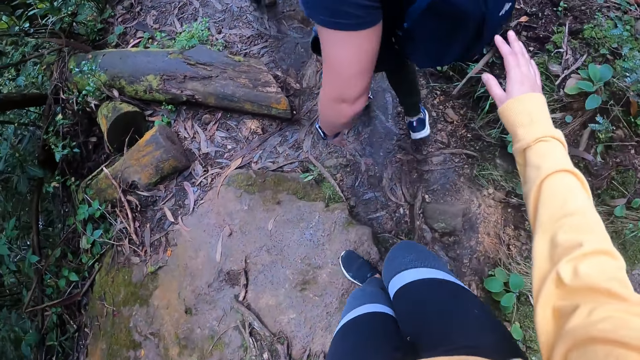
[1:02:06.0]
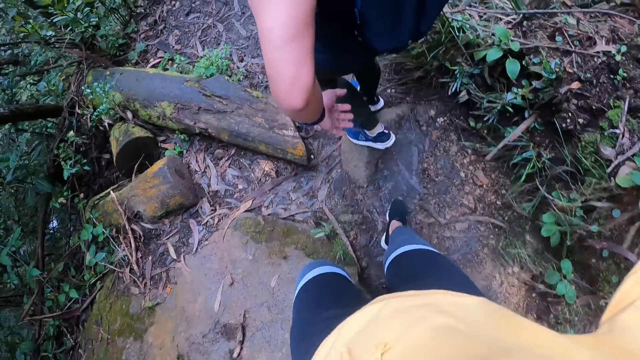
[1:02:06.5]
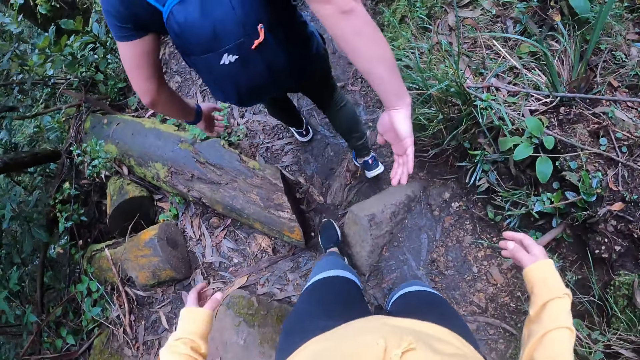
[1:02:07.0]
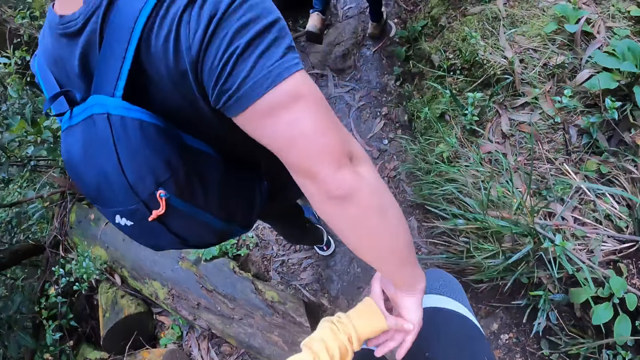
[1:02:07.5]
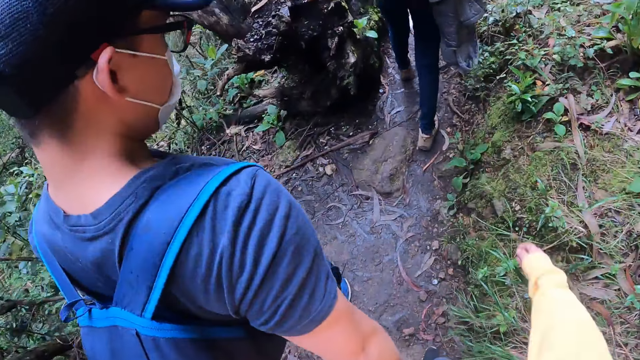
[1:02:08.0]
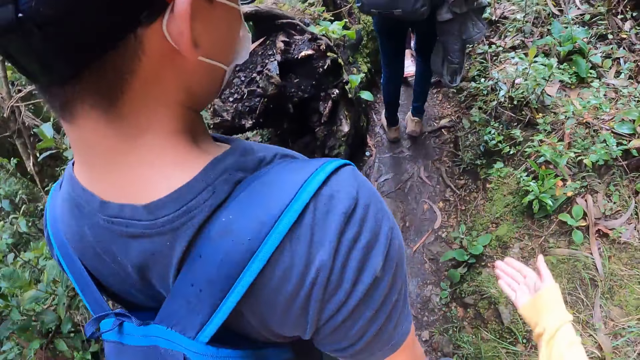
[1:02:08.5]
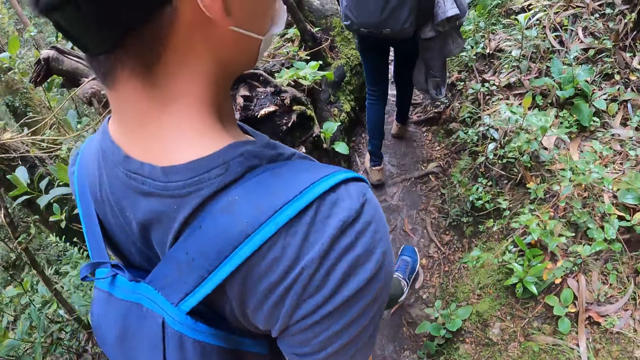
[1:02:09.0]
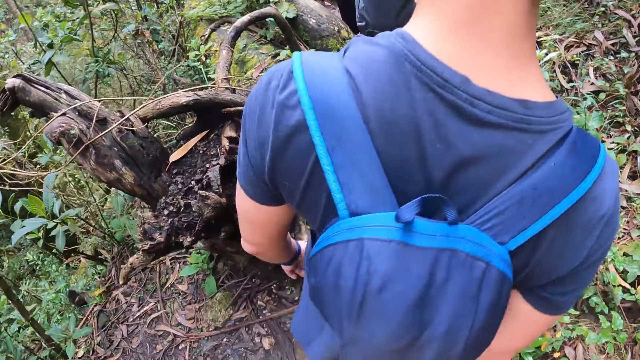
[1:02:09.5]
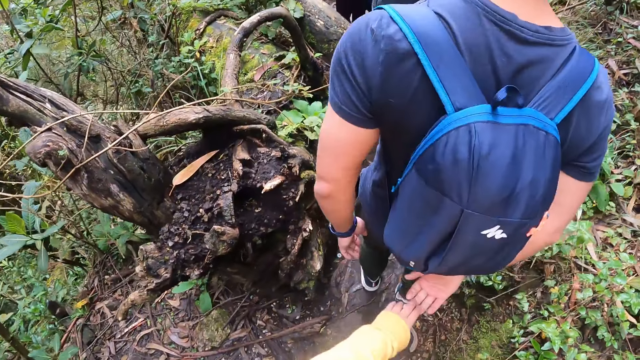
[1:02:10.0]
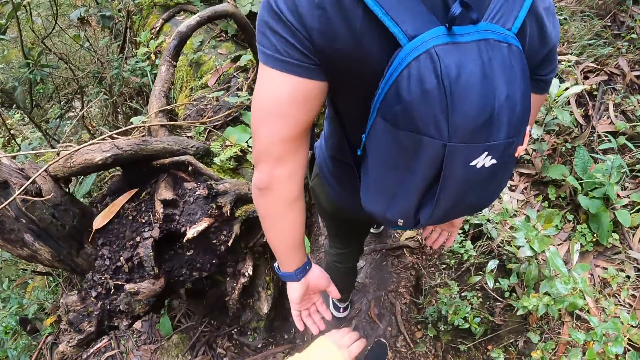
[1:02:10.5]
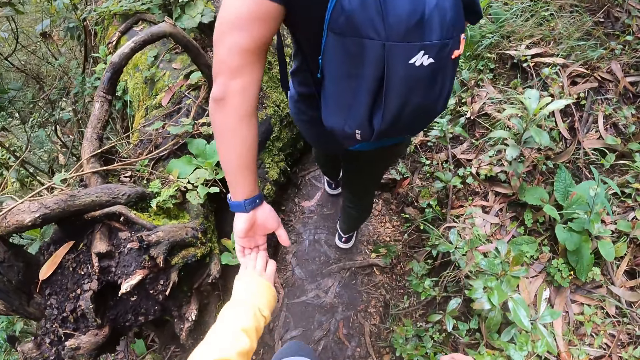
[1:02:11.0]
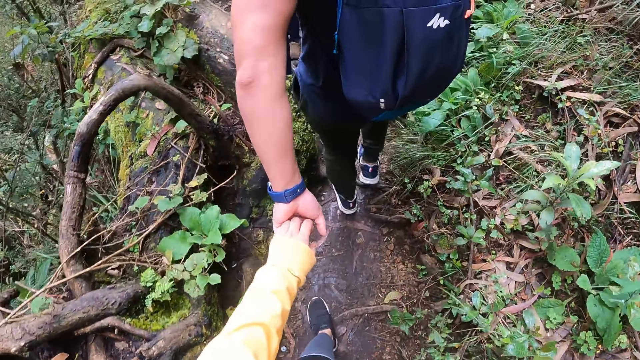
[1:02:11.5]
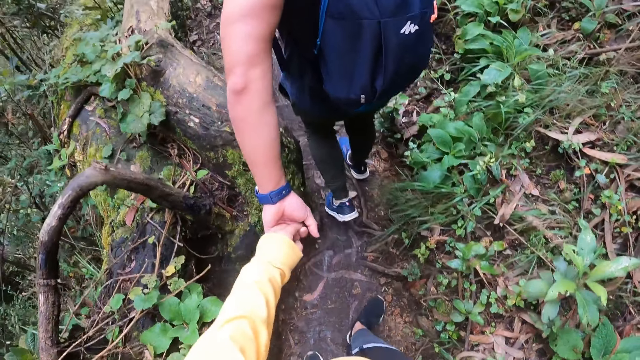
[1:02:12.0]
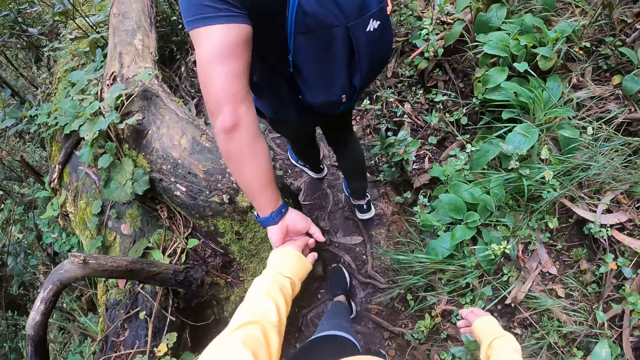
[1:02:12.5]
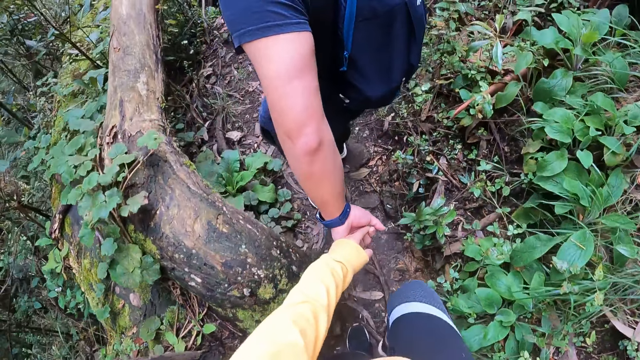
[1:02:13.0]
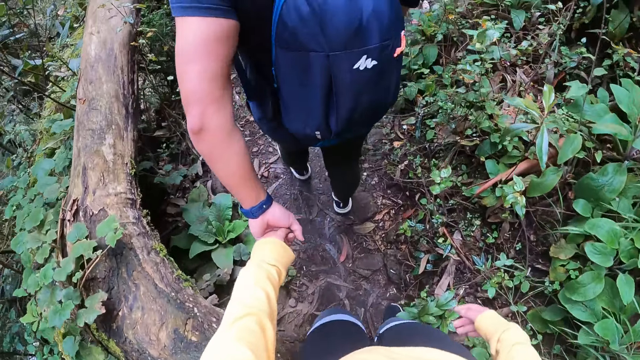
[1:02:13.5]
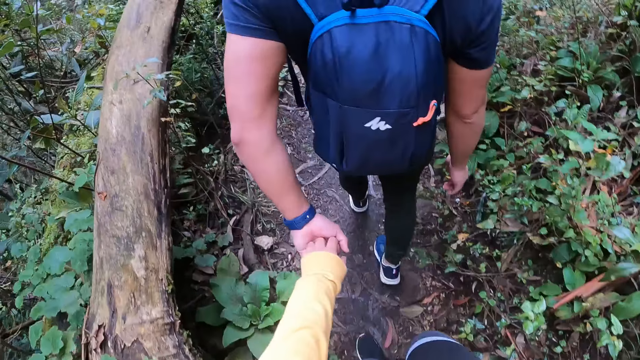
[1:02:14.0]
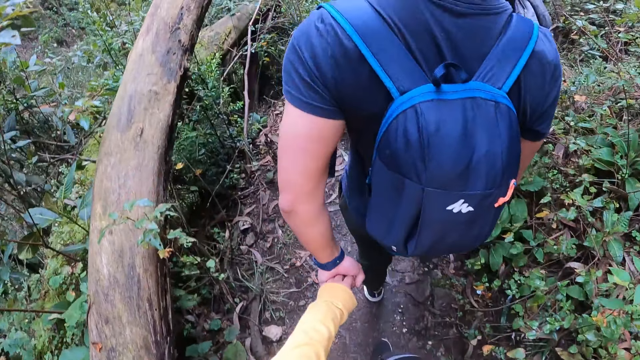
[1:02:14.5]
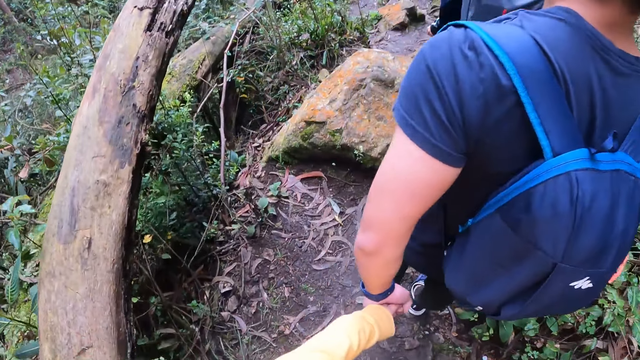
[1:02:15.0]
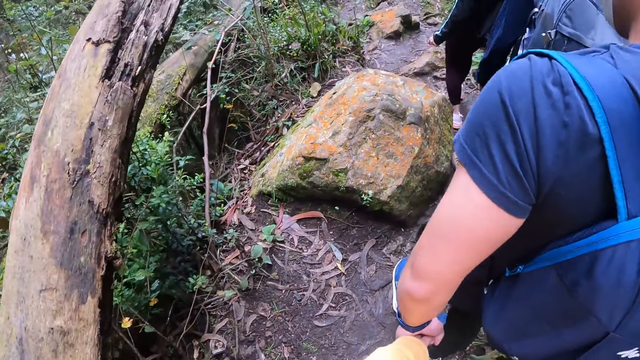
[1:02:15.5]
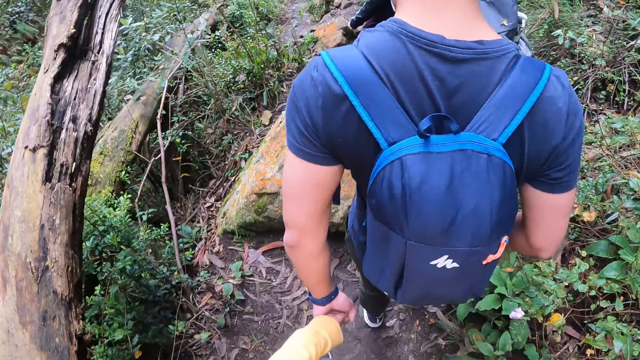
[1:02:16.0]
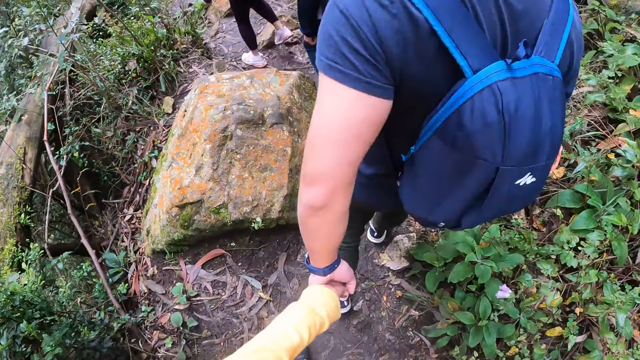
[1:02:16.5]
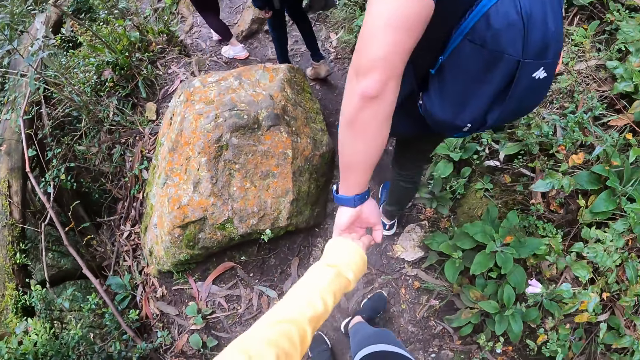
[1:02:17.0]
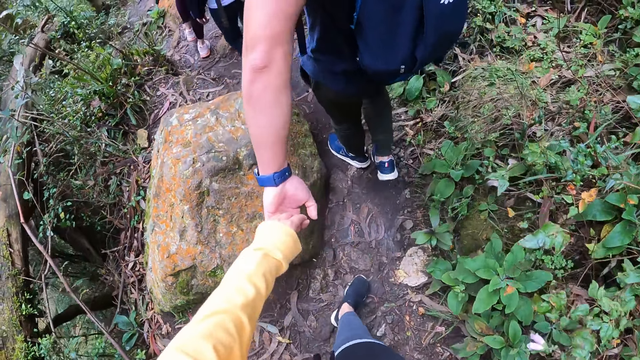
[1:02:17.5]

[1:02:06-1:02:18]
The camera wearer removes her right hand from a man's bag. She walks in the woodland. She holds the right hand of the man with her left hand. She gestures using her right hand. She removes her hand from the man's hand. She holds the left hand of the man with her left hand.

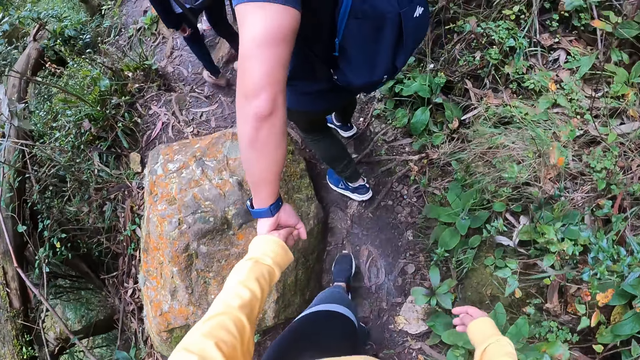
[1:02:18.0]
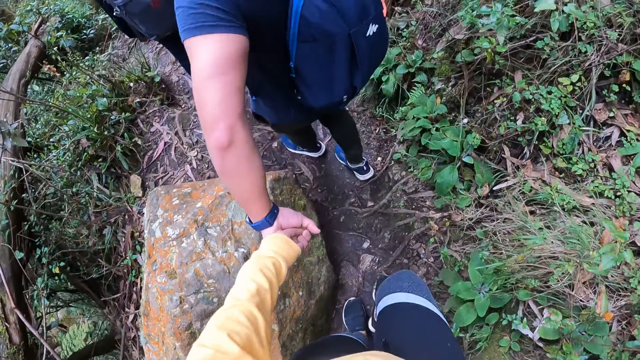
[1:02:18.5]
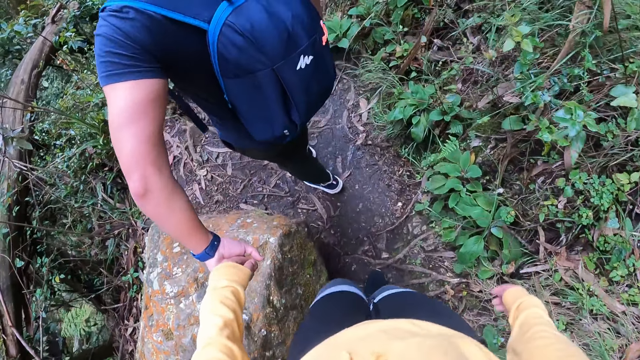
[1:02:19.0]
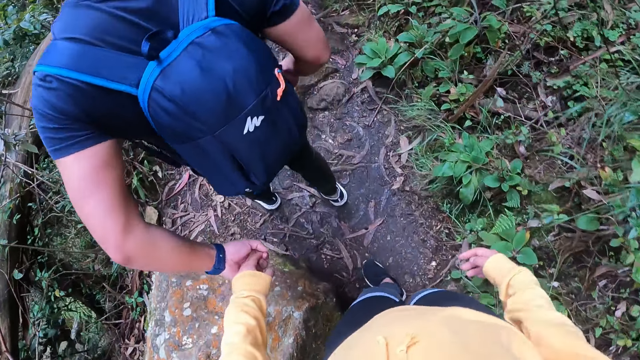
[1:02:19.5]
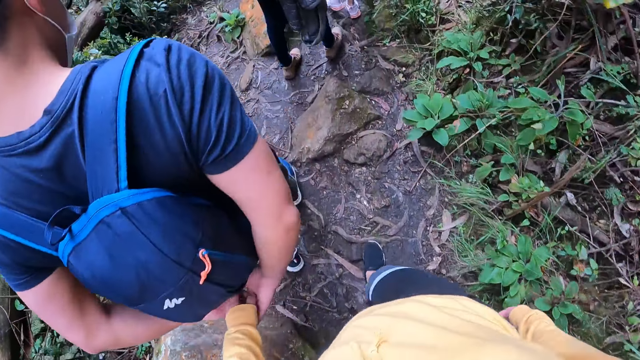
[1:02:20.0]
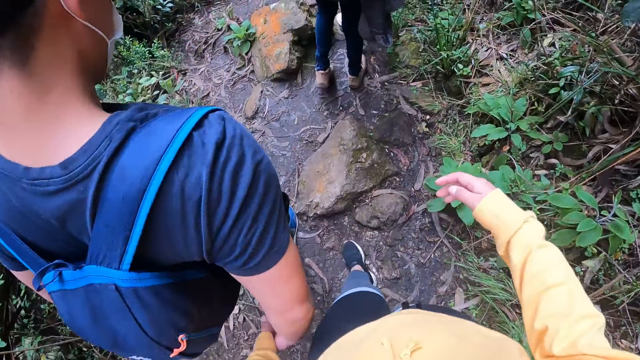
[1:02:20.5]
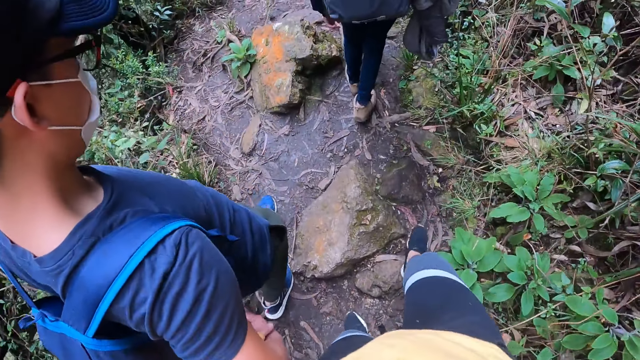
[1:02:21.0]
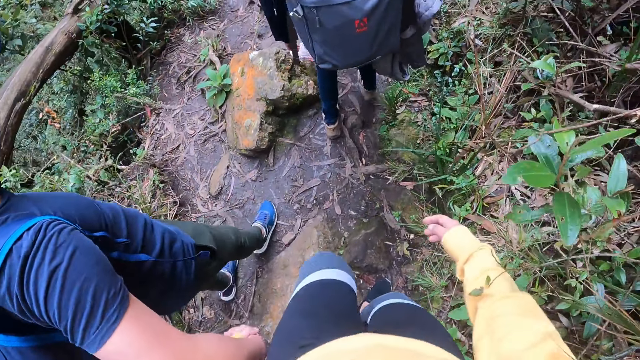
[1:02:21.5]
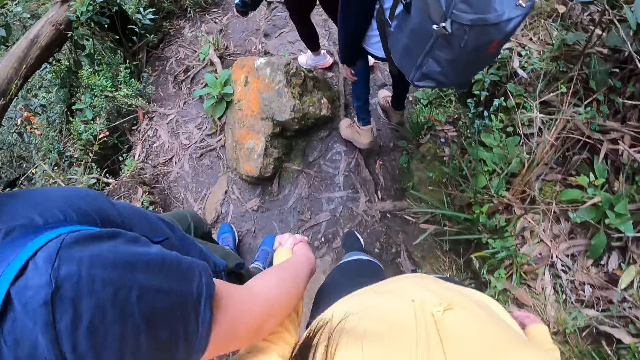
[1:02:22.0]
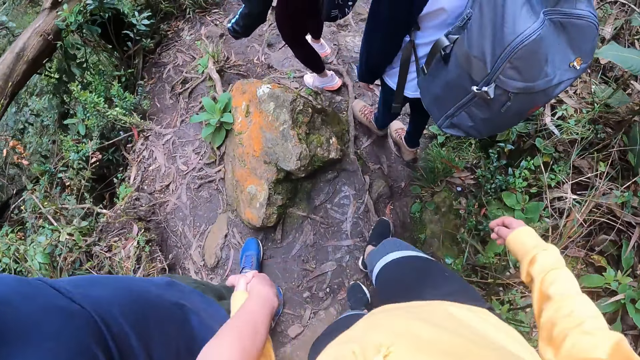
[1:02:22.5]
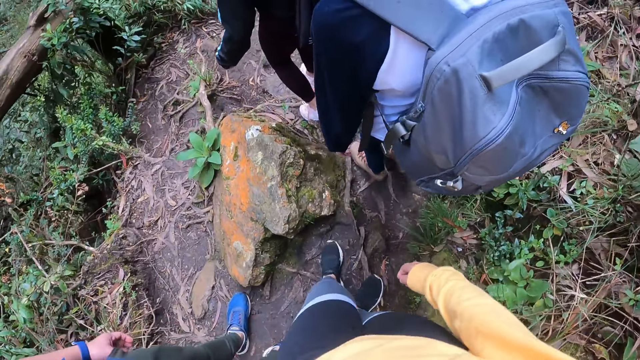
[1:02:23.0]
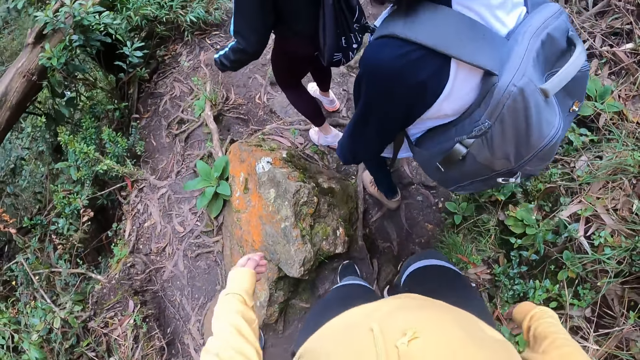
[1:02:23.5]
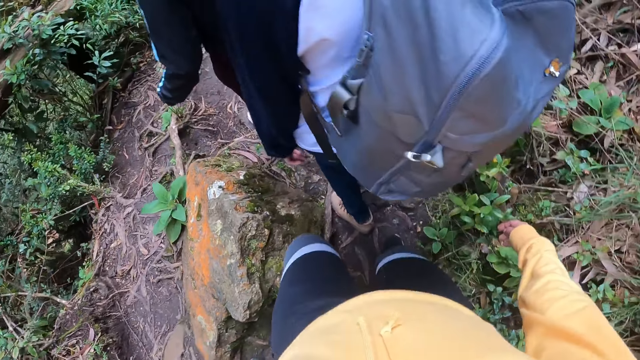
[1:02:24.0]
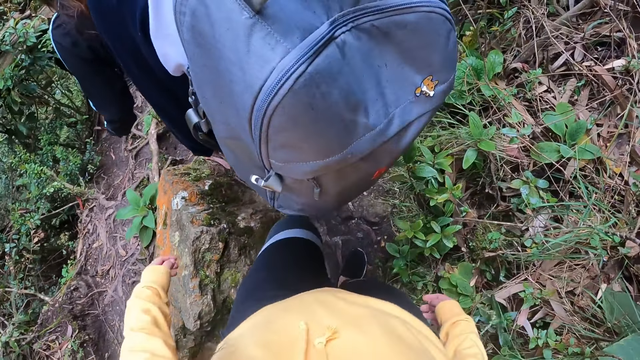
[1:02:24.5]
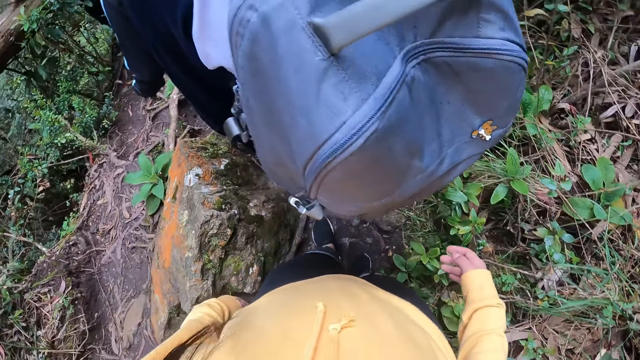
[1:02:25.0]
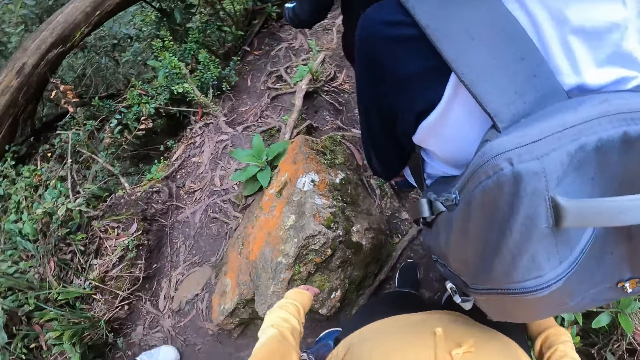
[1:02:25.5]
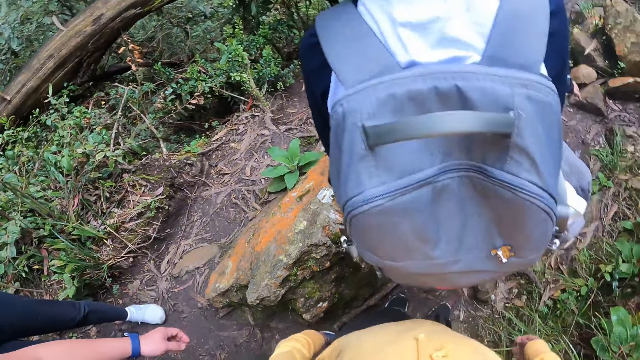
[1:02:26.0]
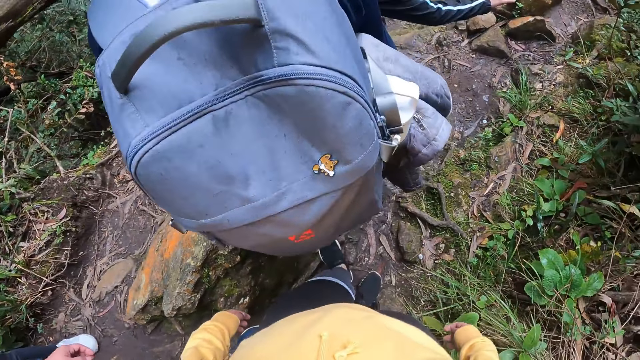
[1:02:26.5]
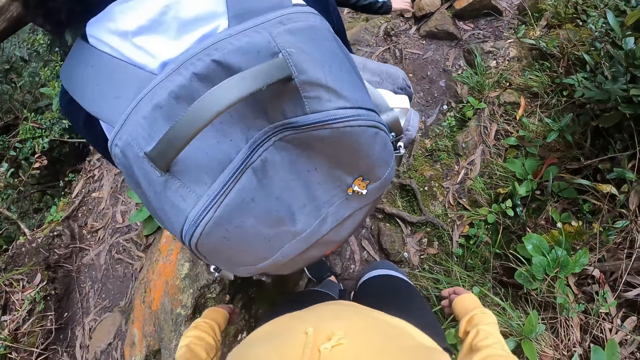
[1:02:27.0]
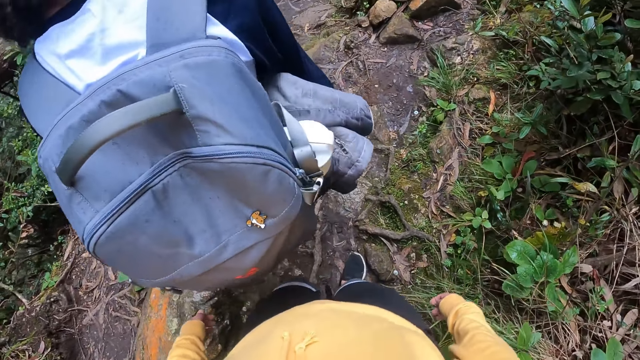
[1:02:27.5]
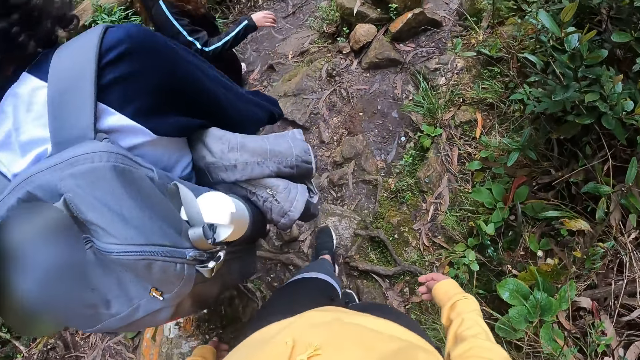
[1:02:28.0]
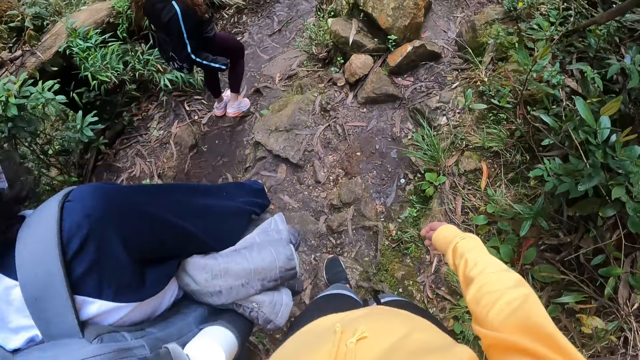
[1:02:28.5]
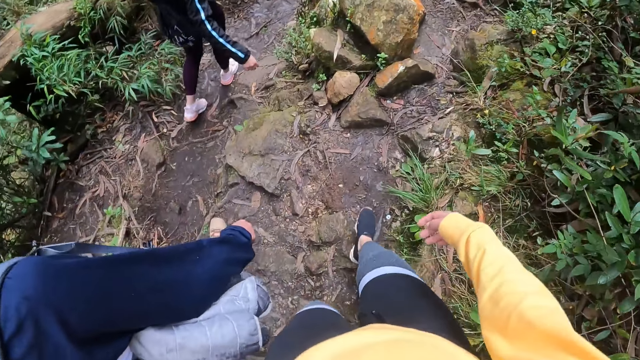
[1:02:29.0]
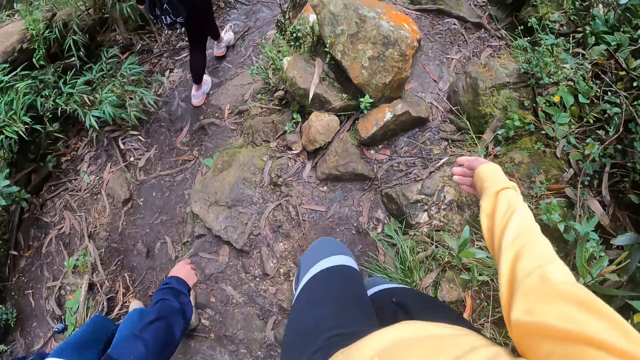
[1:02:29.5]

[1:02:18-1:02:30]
A man places the left hand of the camera wearer in his right hand. The camera wearer holds the man's right hand. She walks in the woodland. She removes her hands from the man's hand. She walks in the woodland.
